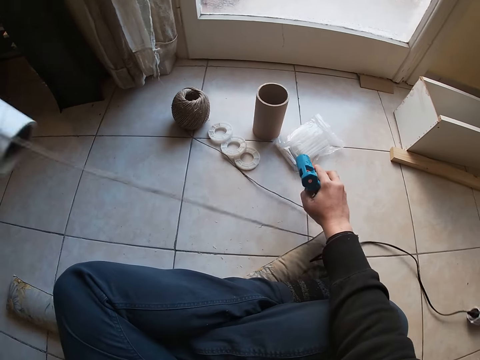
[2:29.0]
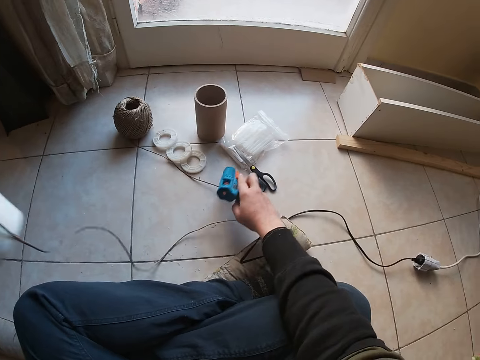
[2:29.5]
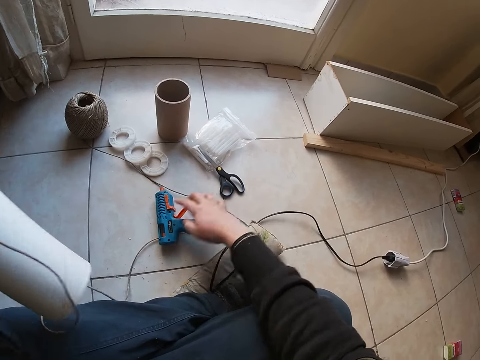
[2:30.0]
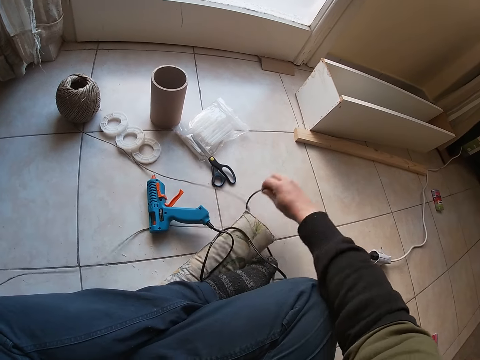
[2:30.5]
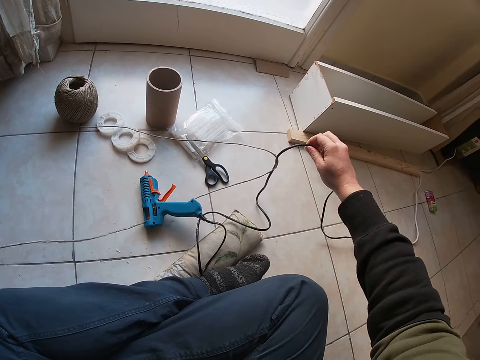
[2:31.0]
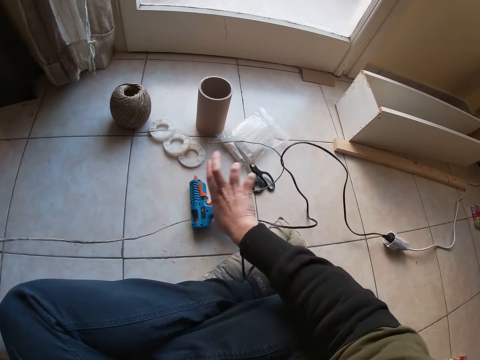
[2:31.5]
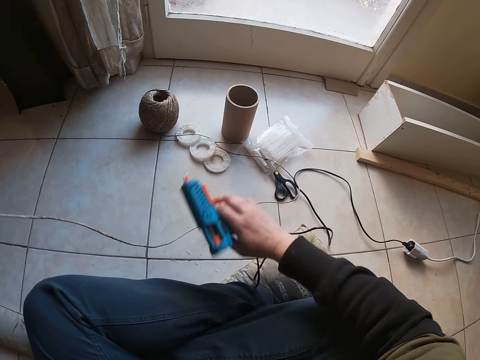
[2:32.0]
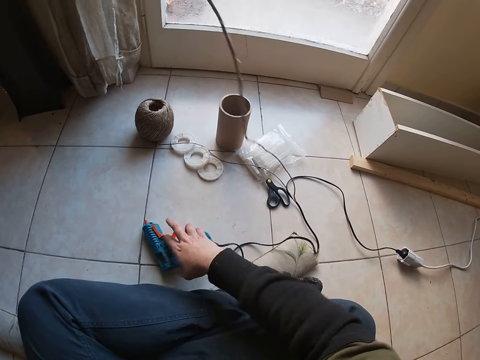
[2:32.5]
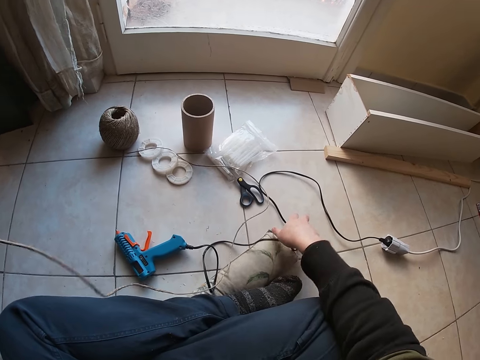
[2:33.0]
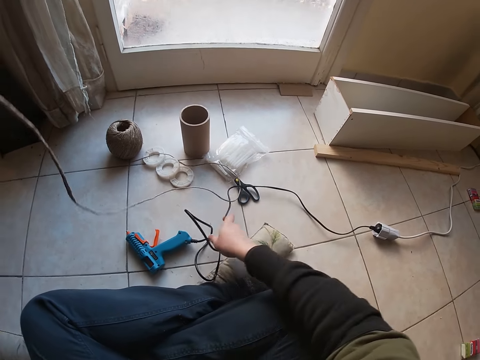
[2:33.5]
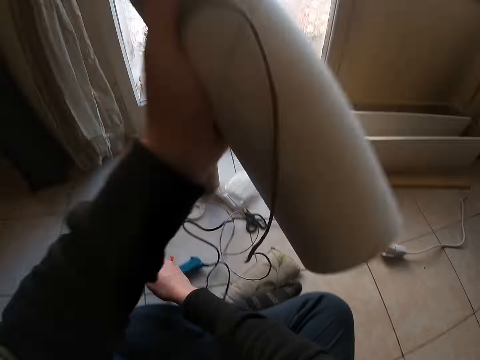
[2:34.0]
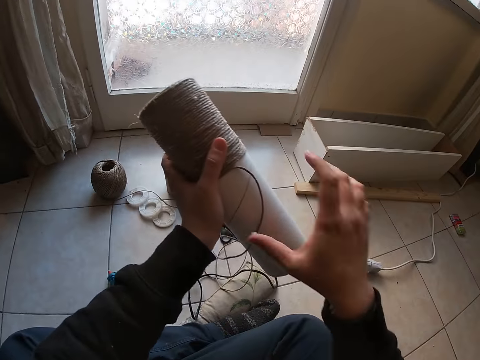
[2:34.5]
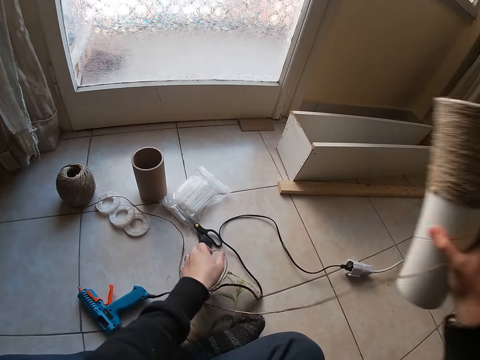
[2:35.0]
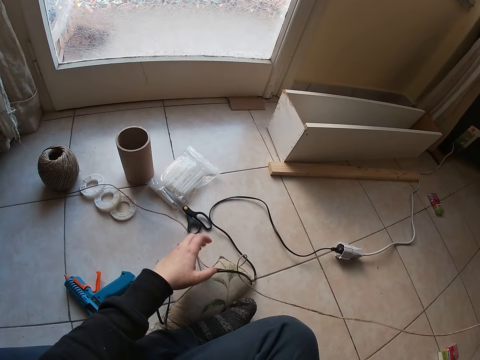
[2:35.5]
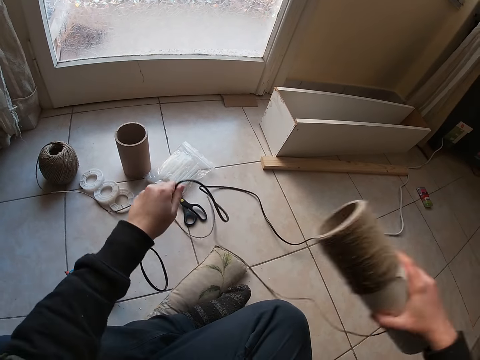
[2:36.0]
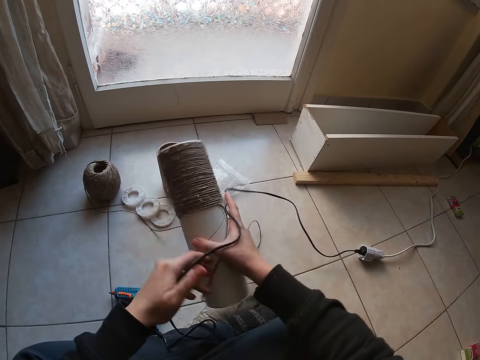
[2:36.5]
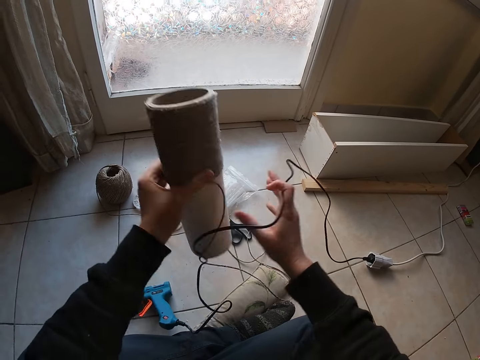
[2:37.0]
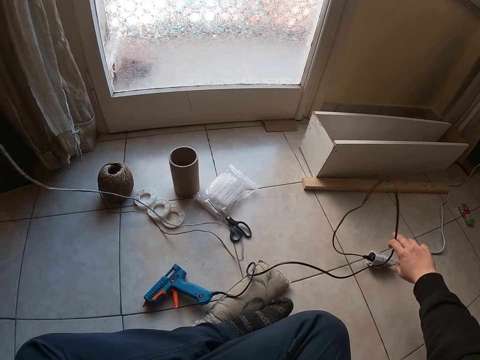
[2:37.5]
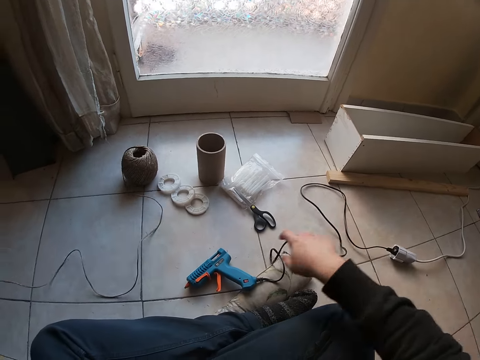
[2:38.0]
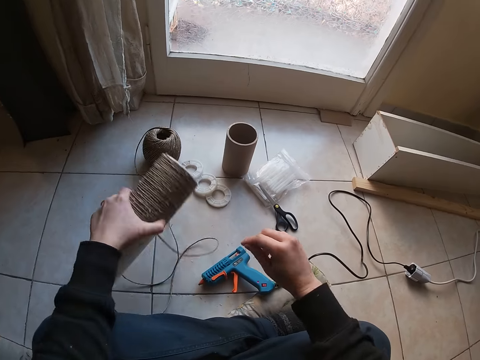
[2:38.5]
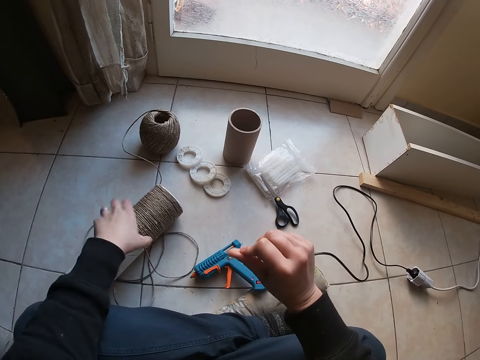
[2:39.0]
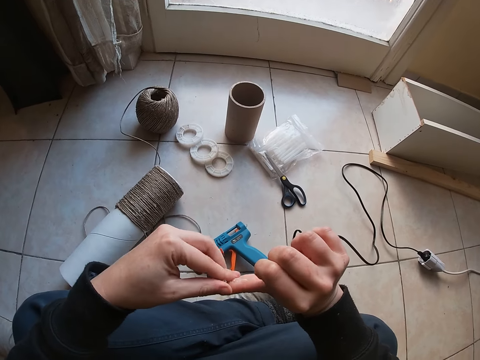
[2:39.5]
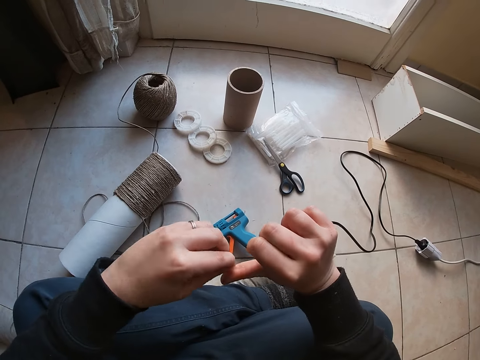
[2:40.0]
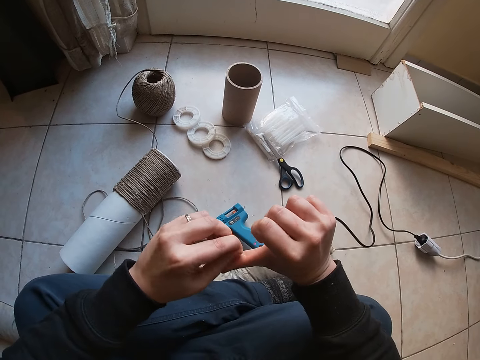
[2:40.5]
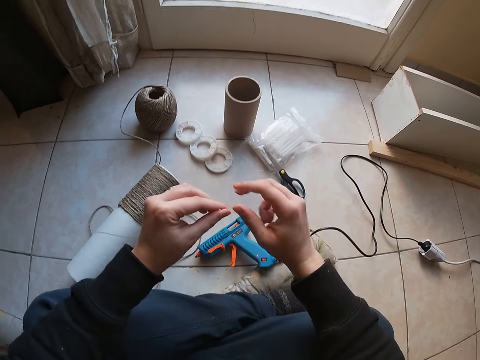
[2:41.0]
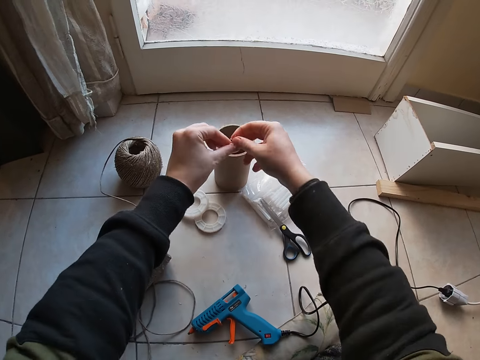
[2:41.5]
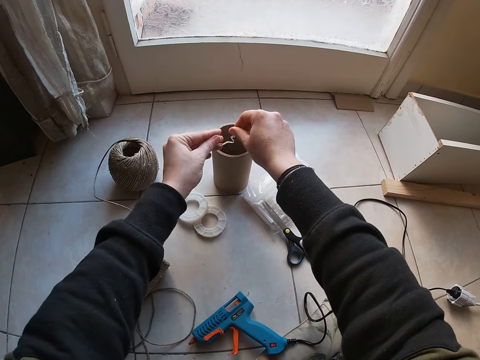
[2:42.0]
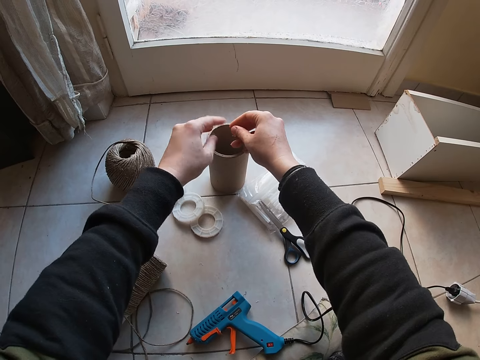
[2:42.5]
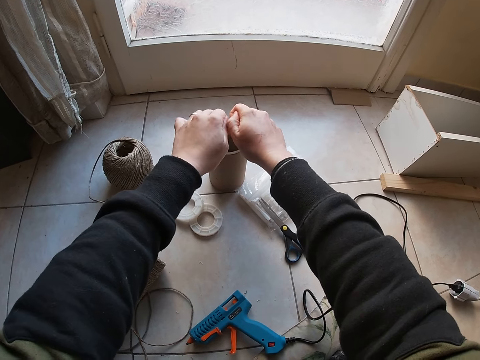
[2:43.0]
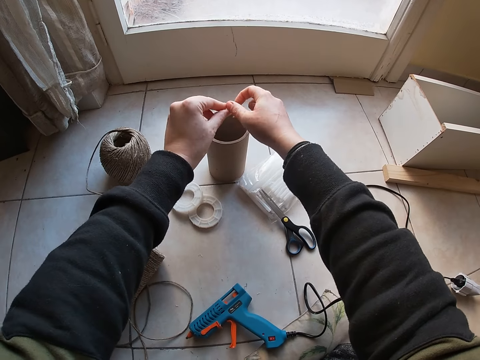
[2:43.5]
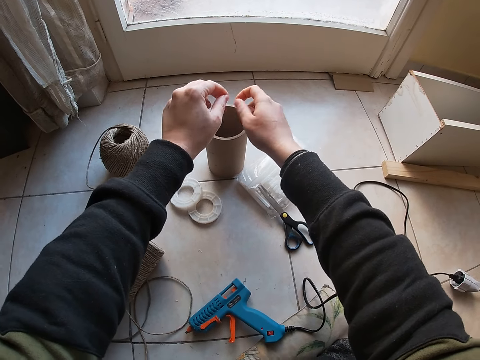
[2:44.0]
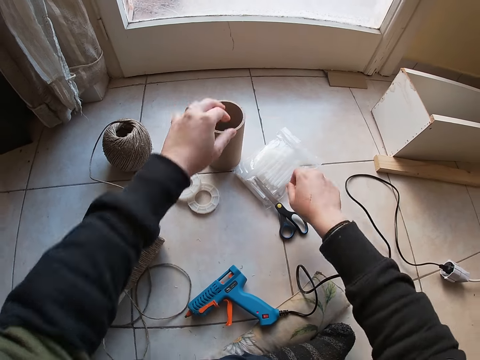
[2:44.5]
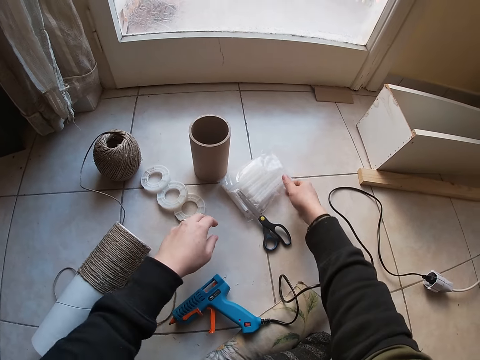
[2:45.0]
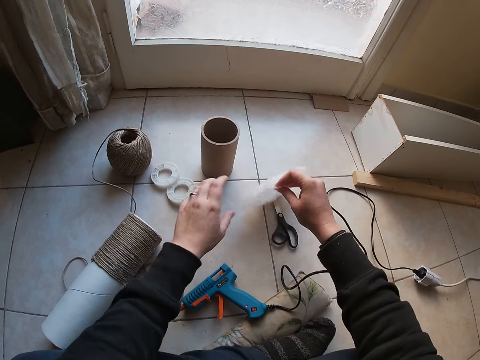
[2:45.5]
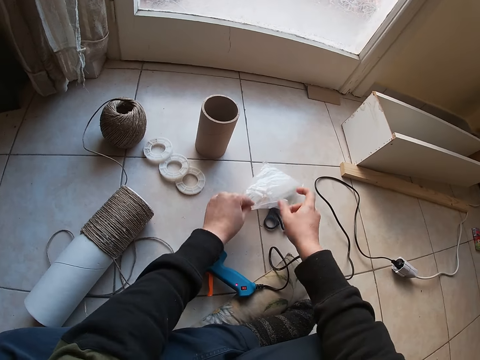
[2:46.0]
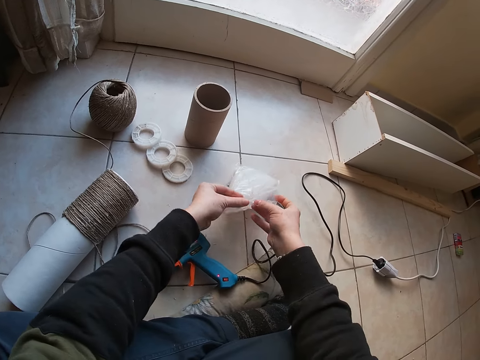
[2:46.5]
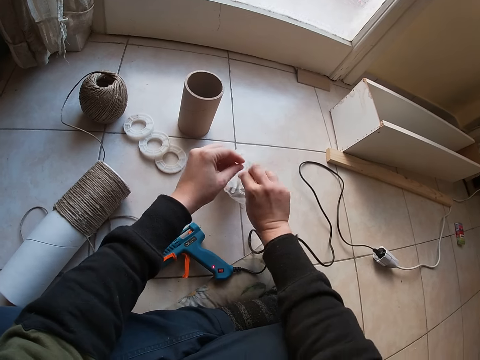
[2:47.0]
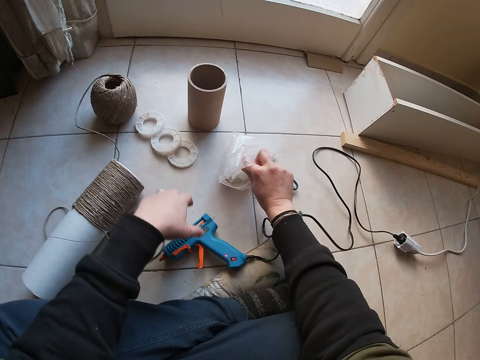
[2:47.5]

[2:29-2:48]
The camera wearer carries the glue gun with his right hand from the ground. He drops the glue gun on the ground with his right hand. He carries a black cord from the floor with his right hand. He pulls the wire on the floor. He drops the black cord with his right hand. He carries the glue gun with his right hand from the ground. He drops the glue gun on the ground with his right hand. He pulls the thread. He moves the round container to his right hand. He unties the black cord with both hands. He passes the tube below the wire. He drops the round container on the ground. He removes glue from his right hand with his left hand. He puts the pieces of glue into the brown container. He carries a white nylon from the ground with his right hand. He opens the nylon with both hands.

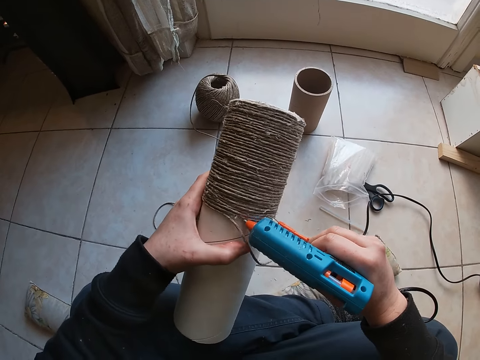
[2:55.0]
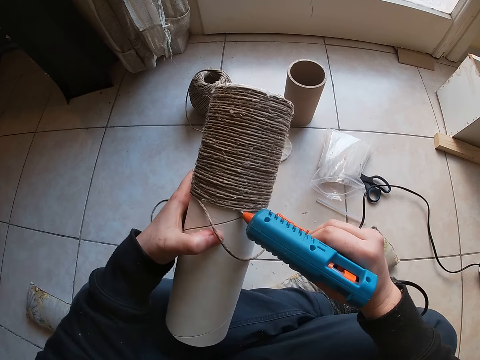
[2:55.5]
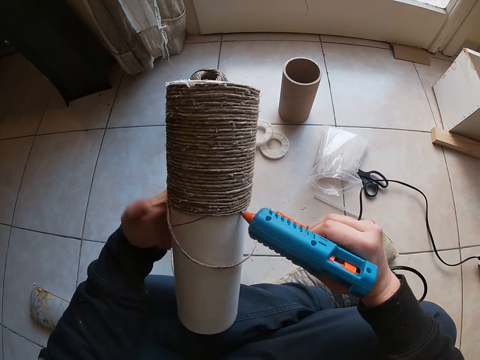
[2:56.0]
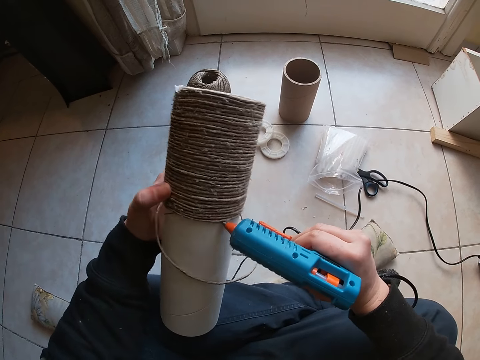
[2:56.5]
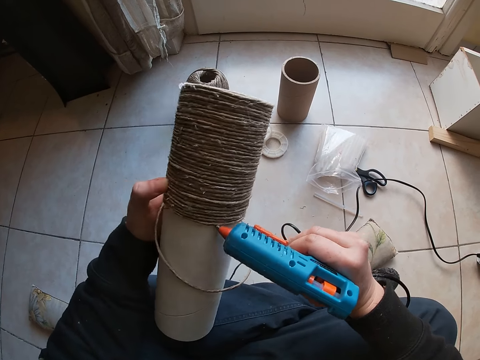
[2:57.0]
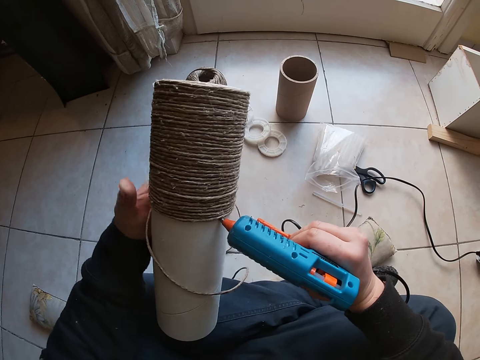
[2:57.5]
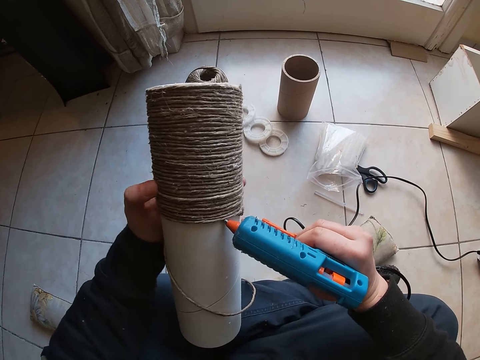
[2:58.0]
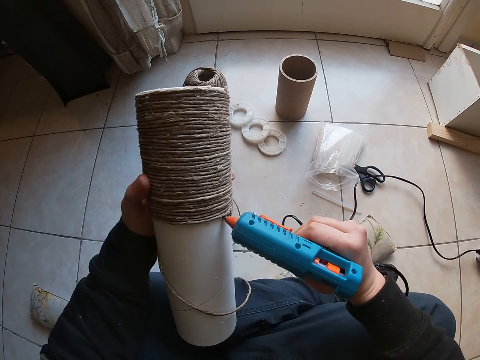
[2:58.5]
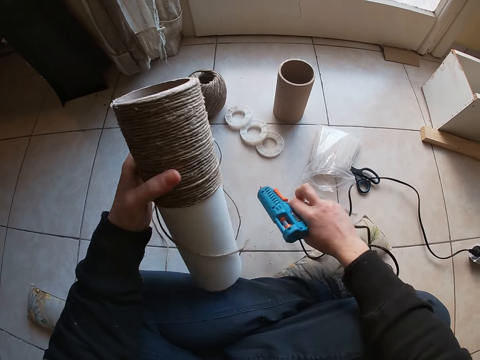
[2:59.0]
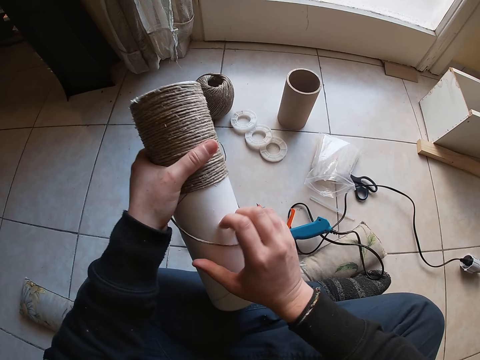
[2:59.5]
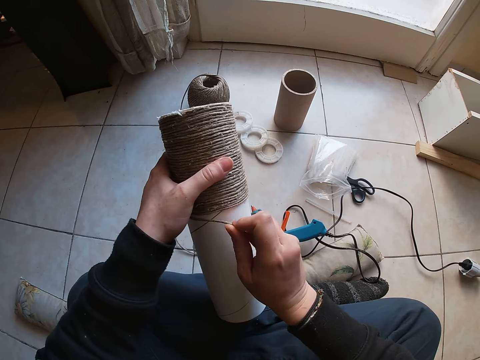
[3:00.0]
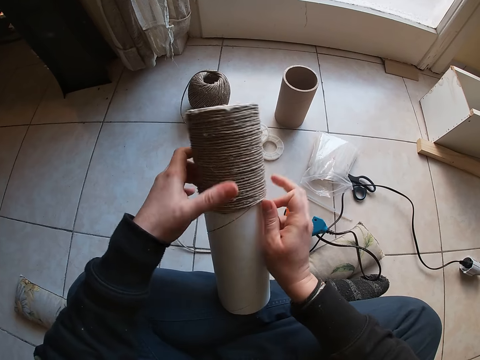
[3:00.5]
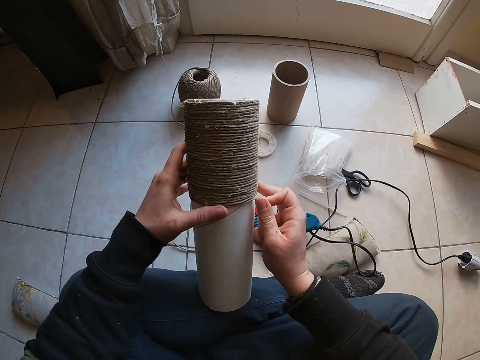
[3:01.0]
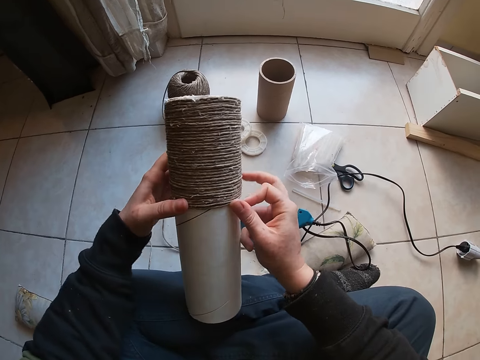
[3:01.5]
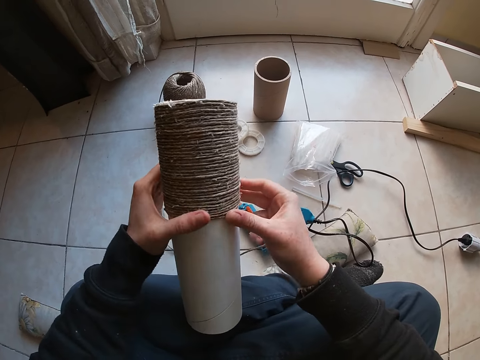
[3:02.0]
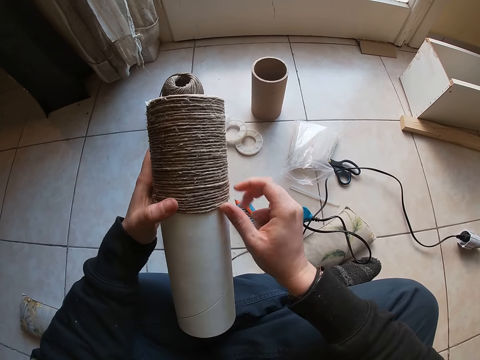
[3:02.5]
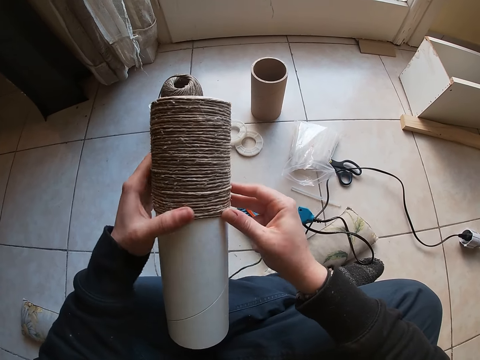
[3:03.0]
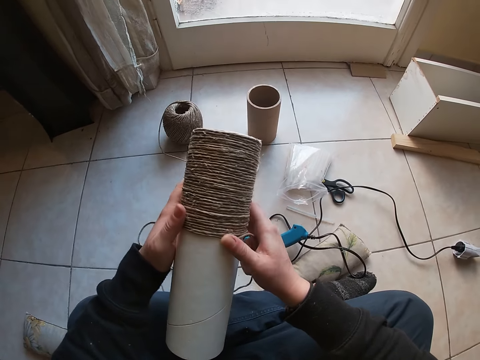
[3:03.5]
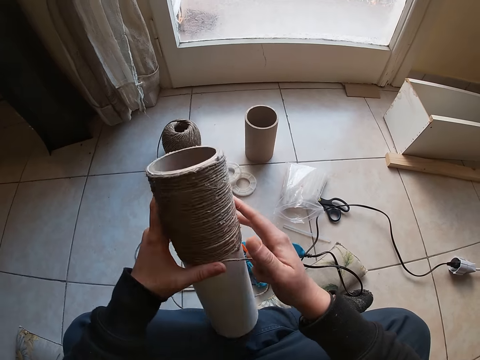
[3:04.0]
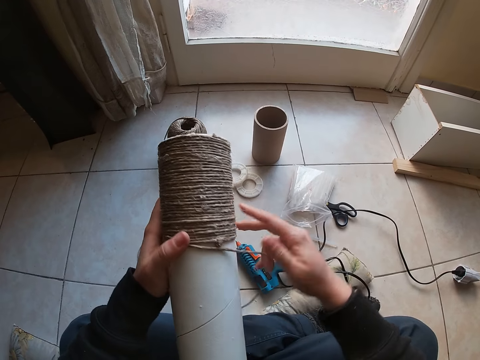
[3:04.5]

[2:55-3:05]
The camera wearer puts glue round the container. He drops the glue gun on the ground with his right hand. He sticks the yarns on the cardboard with his right hand.
